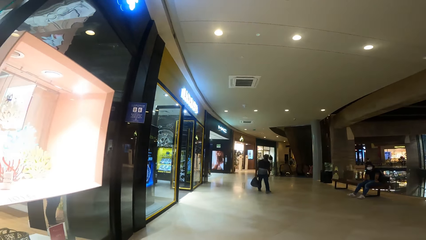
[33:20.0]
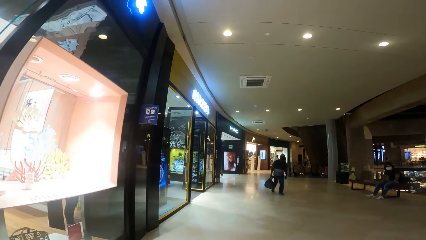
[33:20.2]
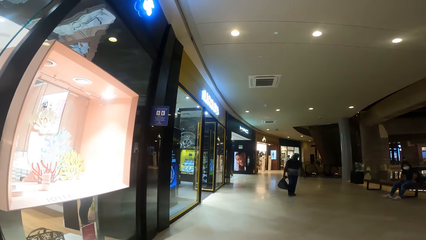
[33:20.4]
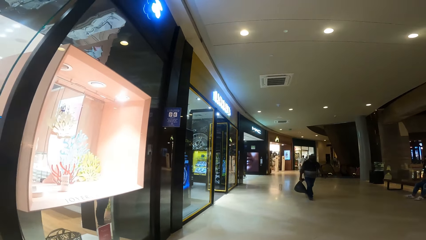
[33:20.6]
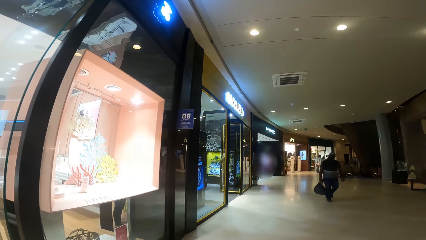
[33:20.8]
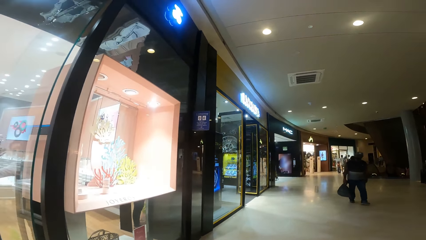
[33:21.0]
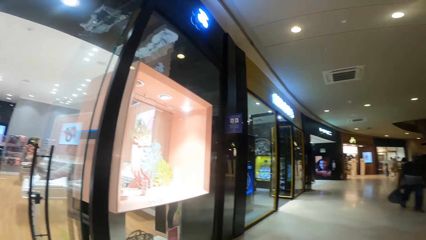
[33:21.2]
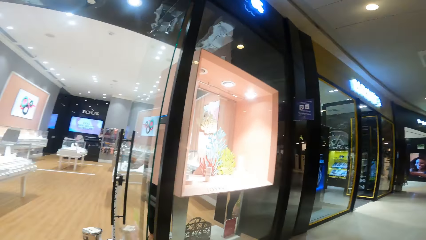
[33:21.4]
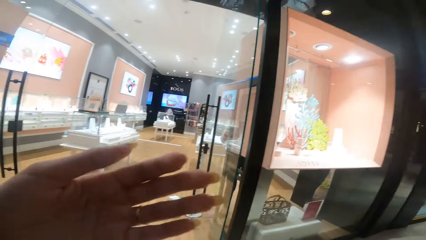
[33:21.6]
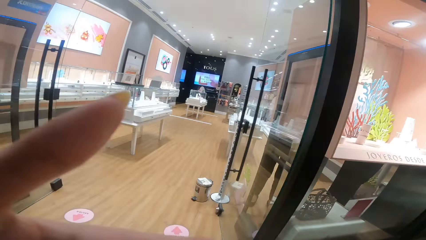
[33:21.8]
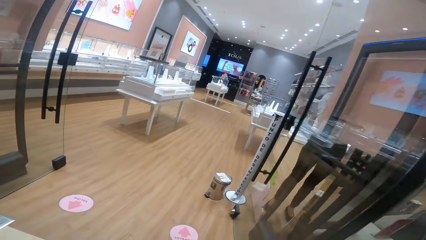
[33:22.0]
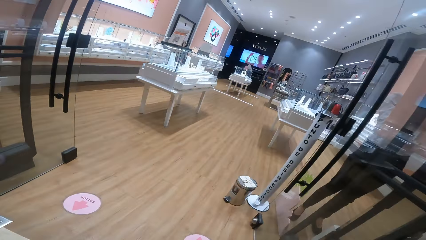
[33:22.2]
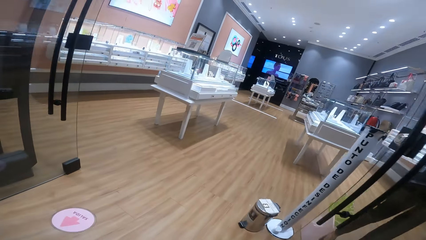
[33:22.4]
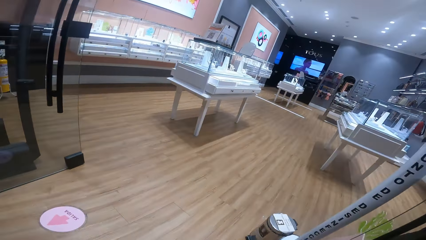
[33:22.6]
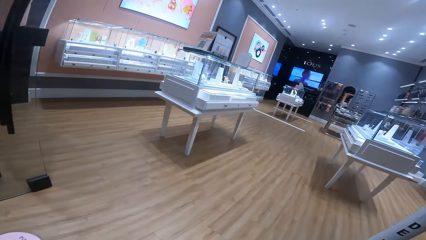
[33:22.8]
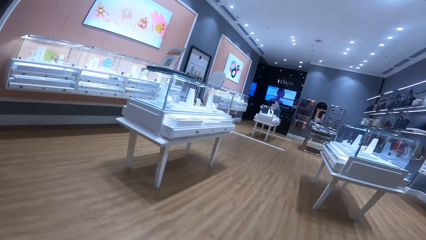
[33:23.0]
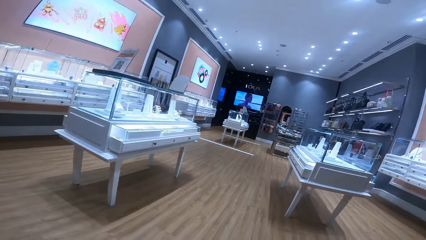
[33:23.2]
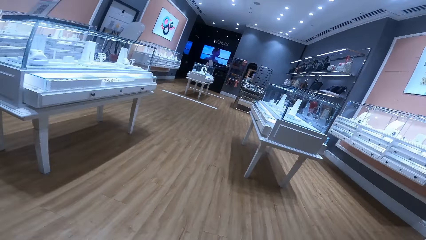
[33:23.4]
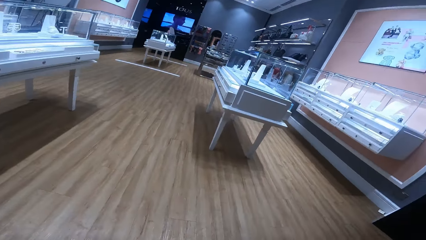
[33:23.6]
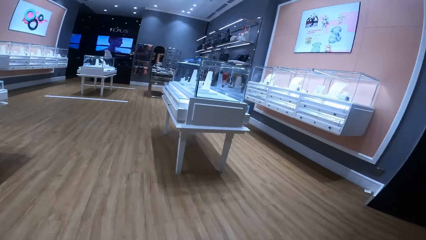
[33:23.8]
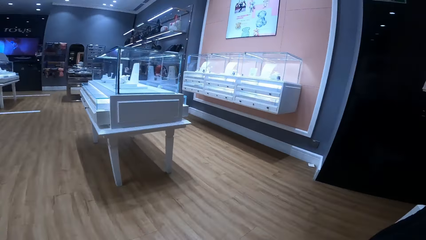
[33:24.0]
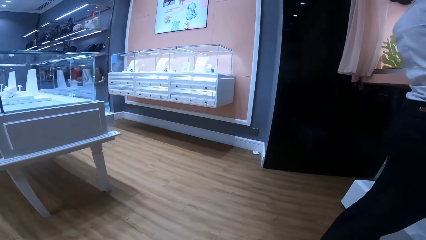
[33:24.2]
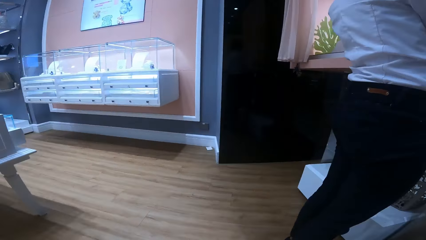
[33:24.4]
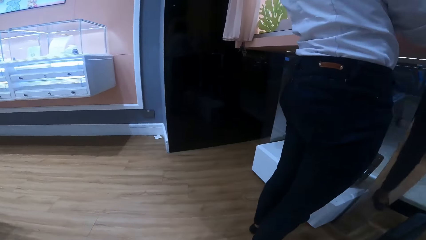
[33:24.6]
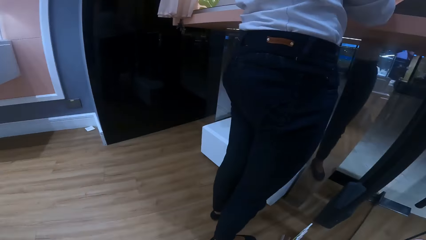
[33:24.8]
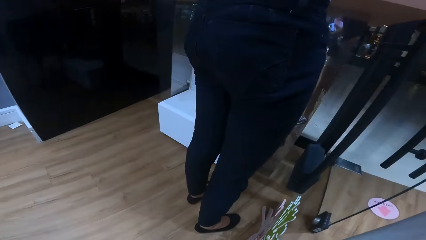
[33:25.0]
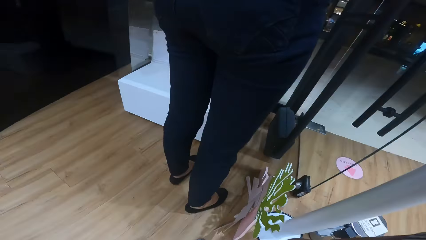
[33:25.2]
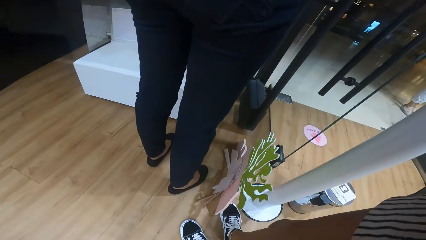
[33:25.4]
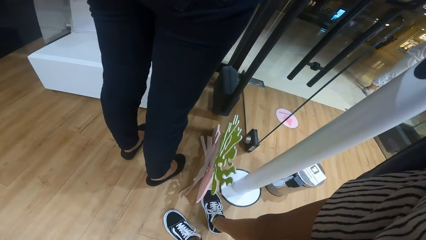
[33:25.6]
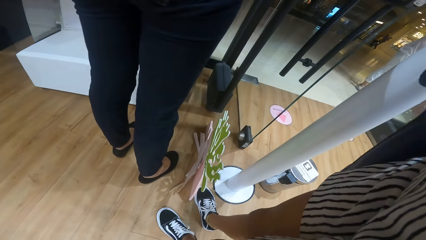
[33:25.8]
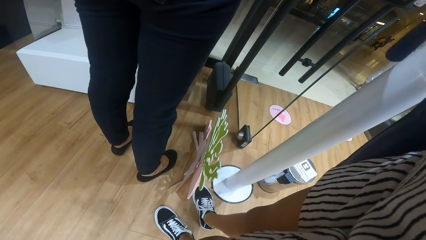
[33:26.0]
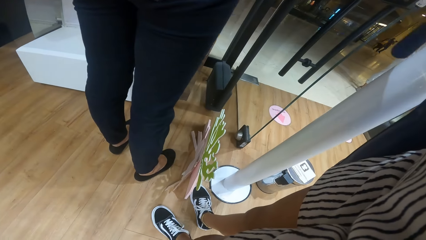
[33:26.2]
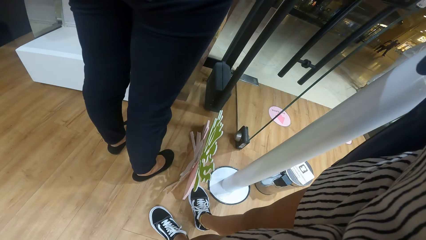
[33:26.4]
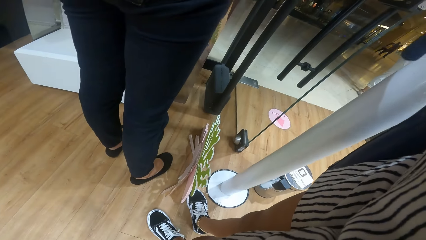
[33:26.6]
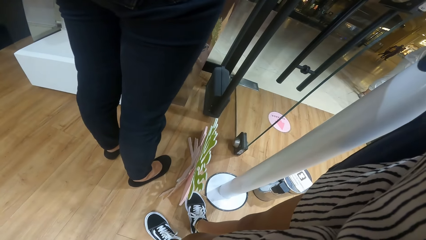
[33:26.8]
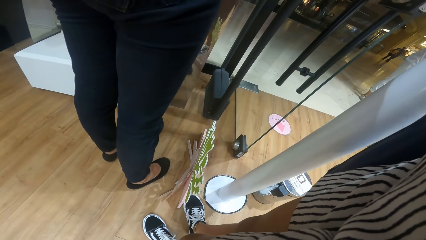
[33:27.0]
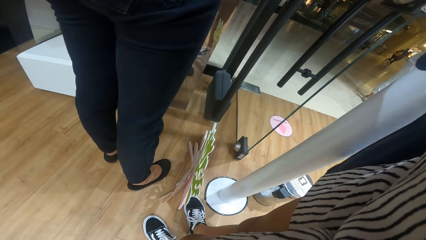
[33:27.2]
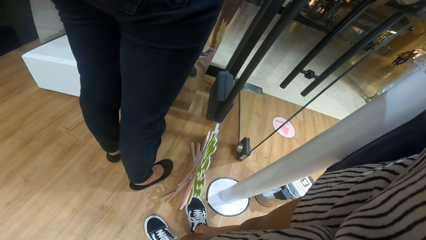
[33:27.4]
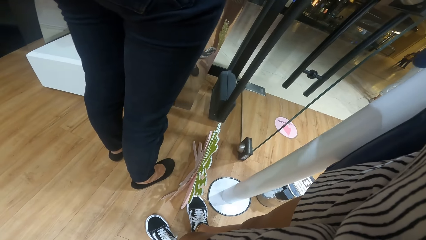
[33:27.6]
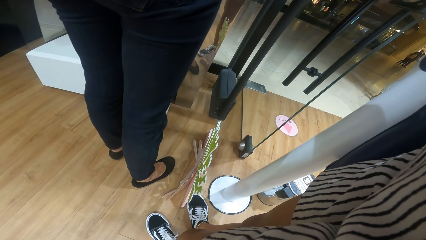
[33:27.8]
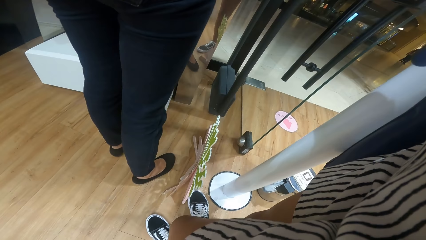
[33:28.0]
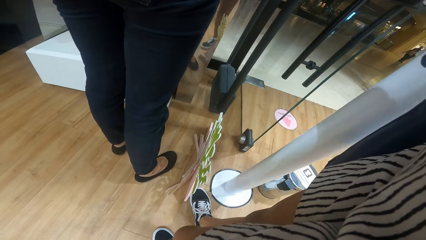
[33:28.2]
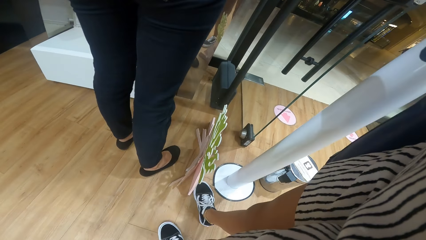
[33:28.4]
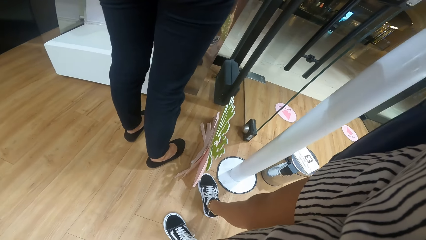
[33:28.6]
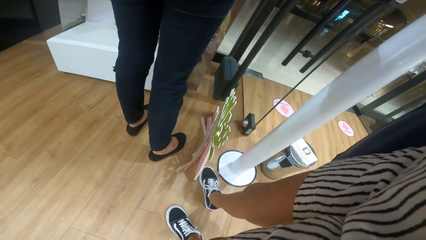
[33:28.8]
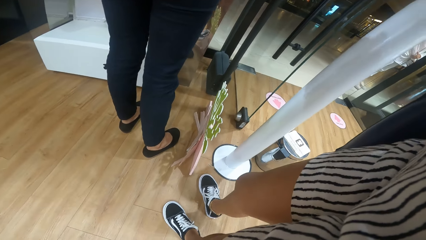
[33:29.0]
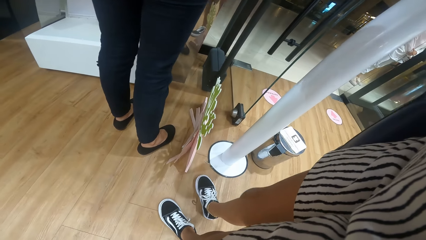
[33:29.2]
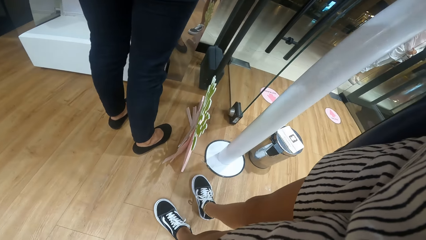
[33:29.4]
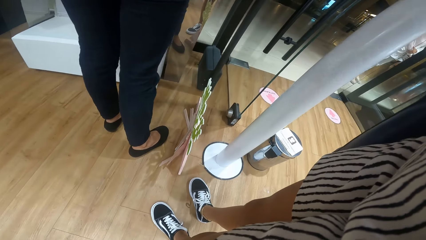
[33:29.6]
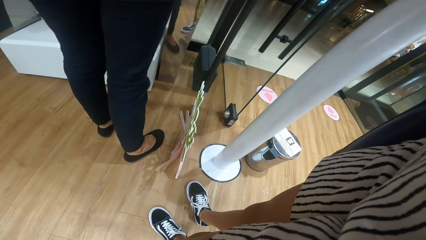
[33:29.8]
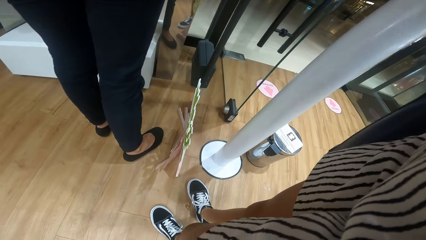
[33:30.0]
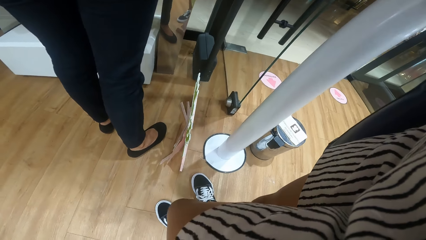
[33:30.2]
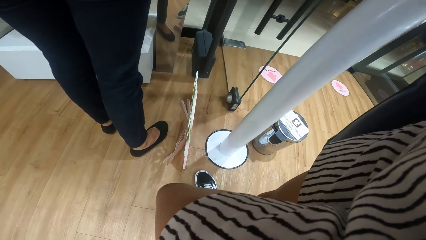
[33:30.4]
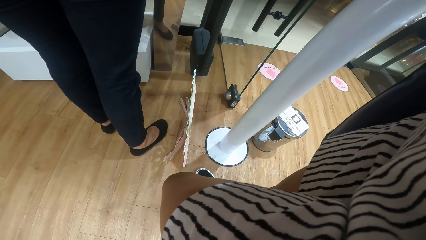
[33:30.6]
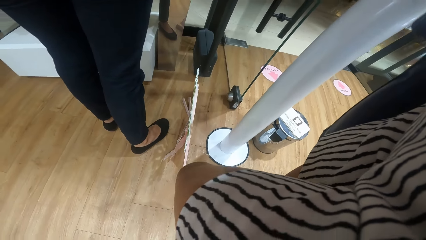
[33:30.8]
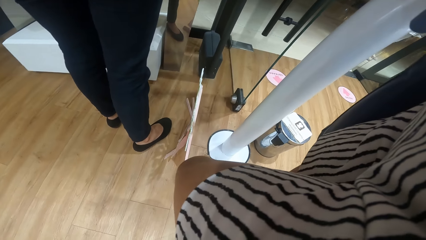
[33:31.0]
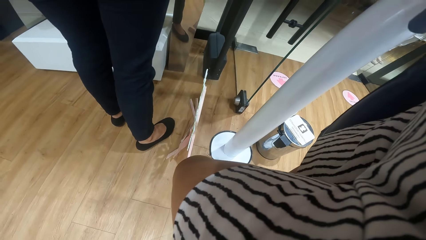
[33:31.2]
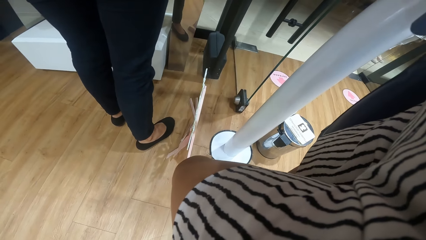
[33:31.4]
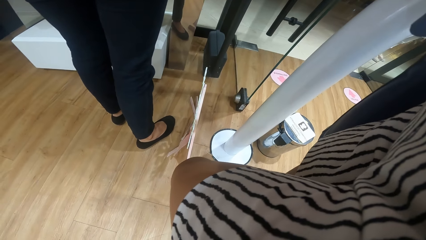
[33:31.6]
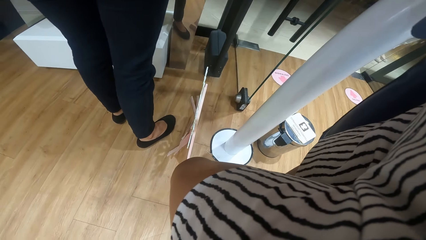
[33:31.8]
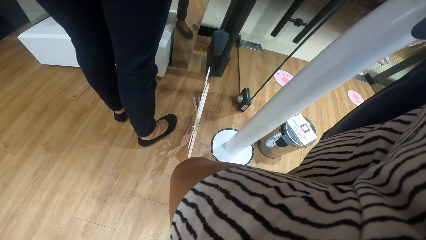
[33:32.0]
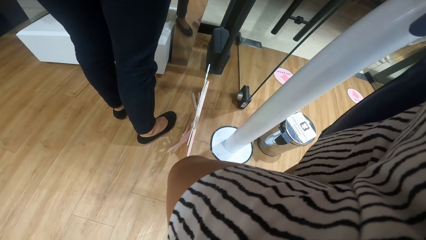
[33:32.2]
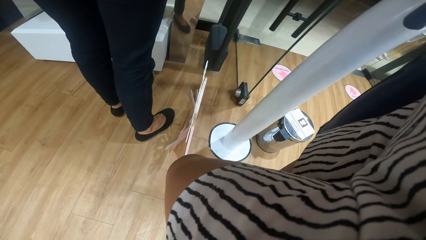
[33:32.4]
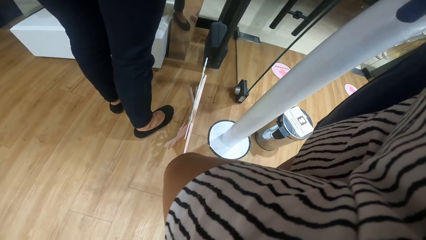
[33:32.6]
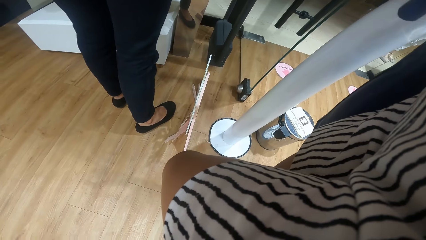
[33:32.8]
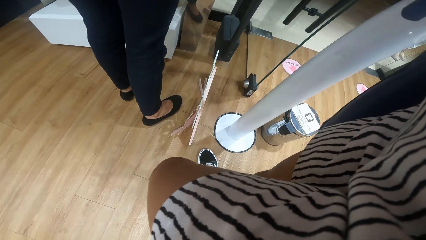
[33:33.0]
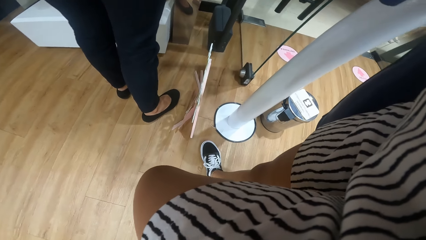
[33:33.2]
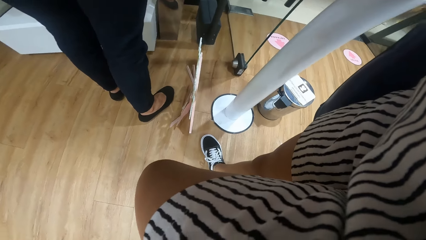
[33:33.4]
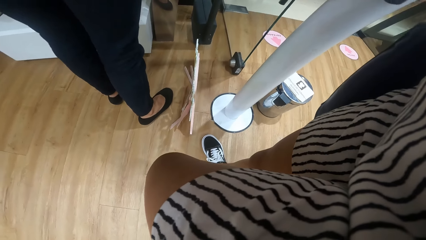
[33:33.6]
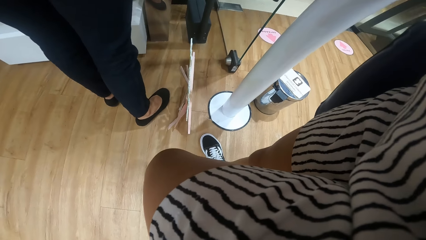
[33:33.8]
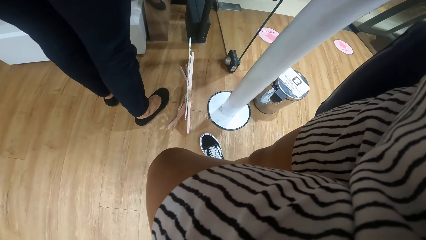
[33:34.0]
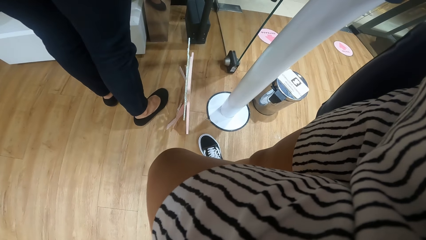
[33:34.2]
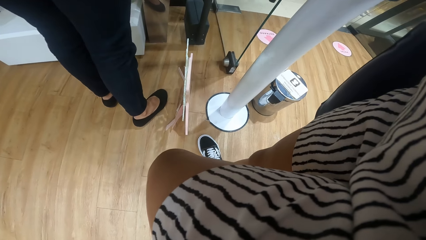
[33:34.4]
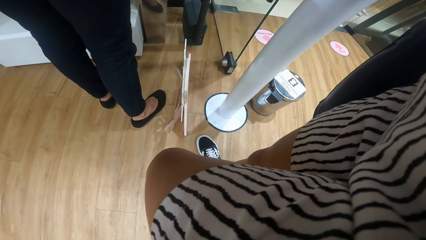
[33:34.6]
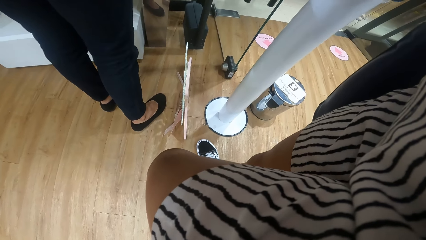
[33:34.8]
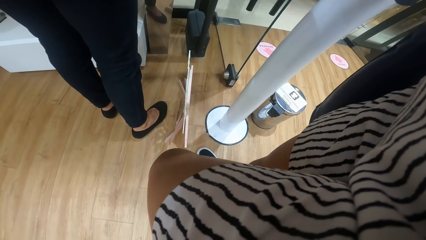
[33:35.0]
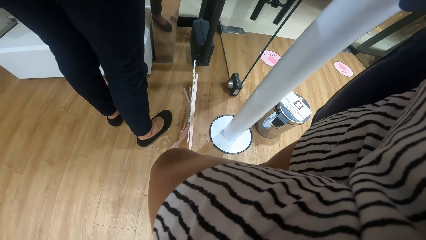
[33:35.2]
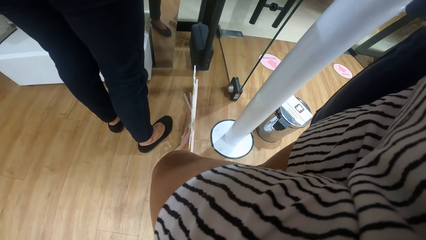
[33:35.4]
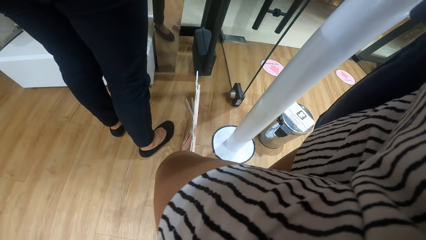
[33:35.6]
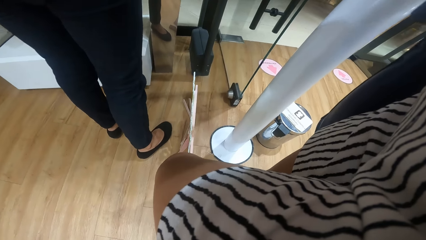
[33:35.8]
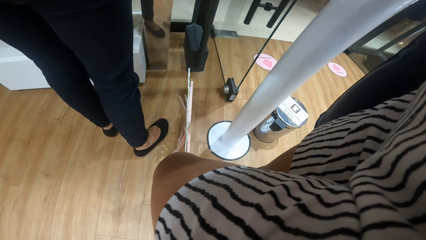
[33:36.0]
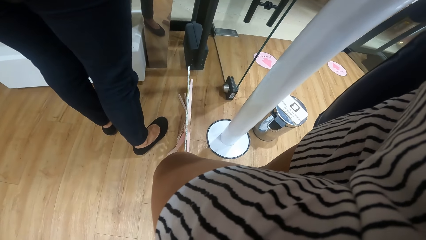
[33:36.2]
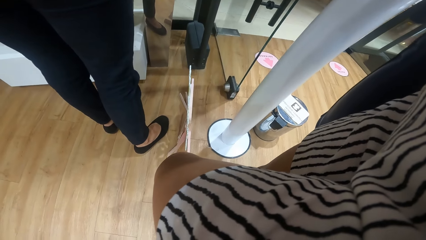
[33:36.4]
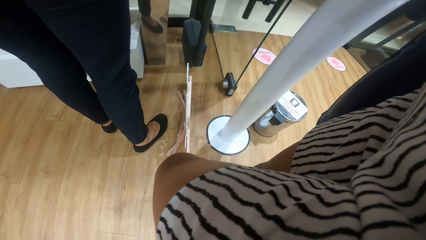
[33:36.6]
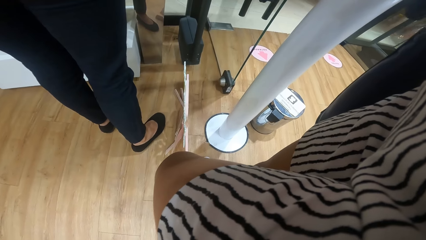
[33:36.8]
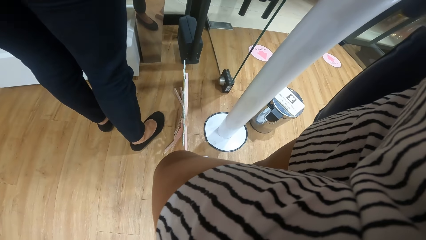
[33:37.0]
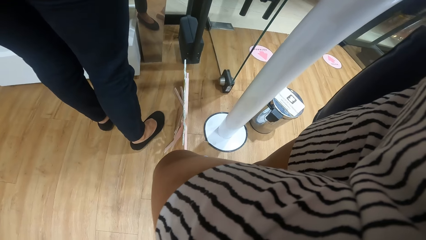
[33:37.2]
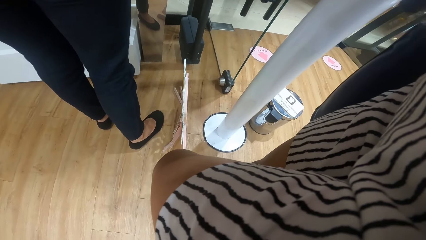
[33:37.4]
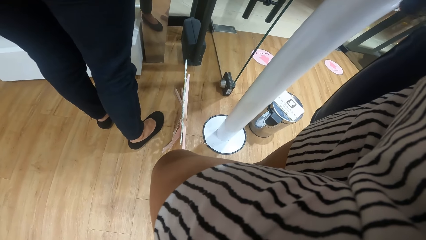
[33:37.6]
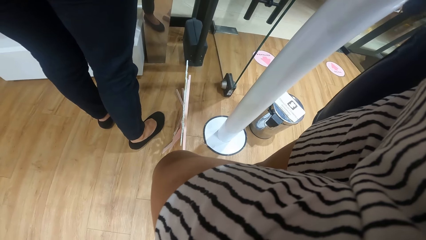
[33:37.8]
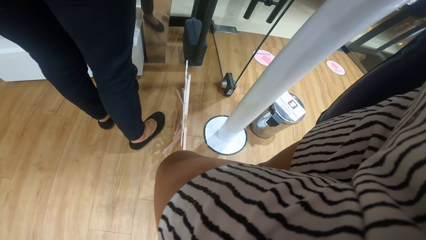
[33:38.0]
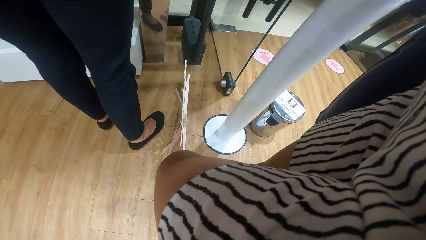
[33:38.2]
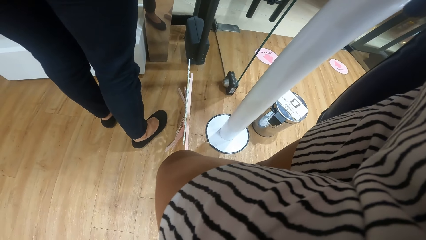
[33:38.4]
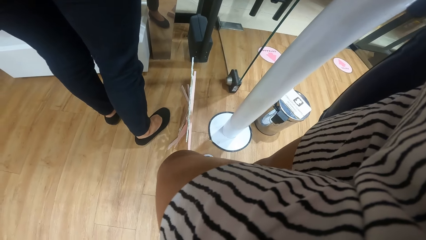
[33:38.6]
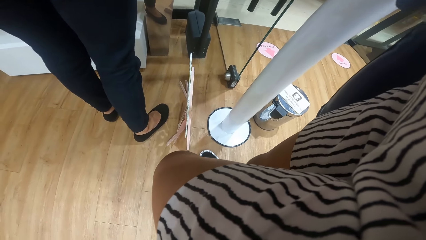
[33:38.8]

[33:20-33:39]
The camera wearer walks into the store. He lifts his hand. He looks around.
